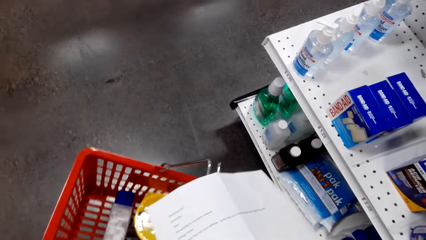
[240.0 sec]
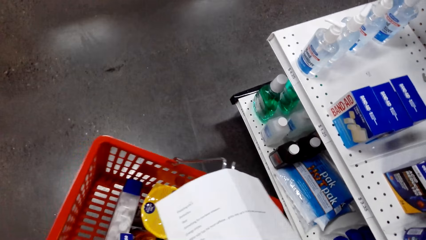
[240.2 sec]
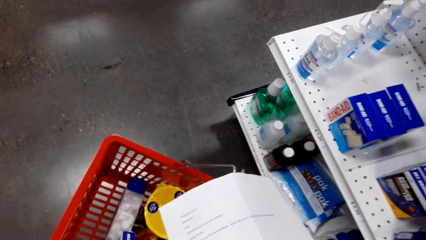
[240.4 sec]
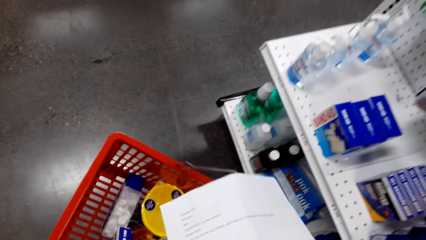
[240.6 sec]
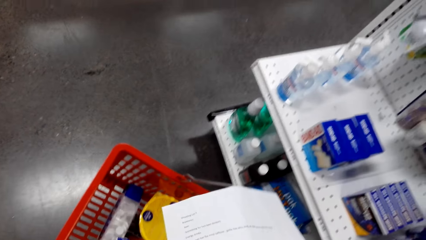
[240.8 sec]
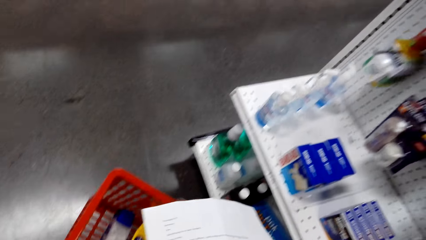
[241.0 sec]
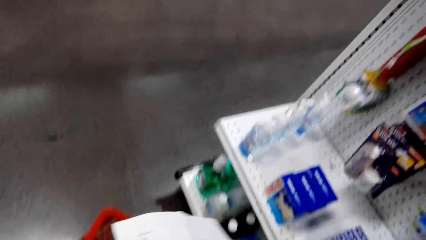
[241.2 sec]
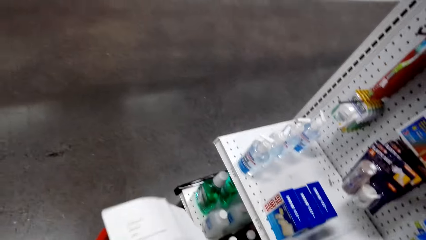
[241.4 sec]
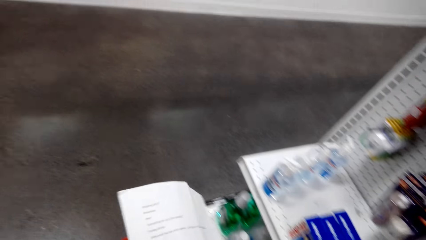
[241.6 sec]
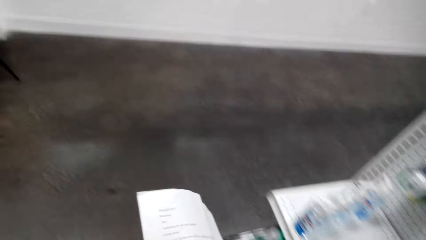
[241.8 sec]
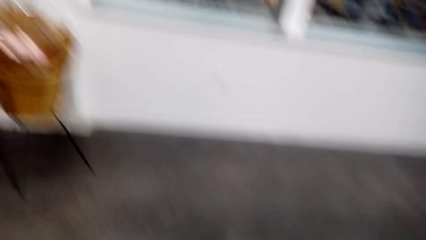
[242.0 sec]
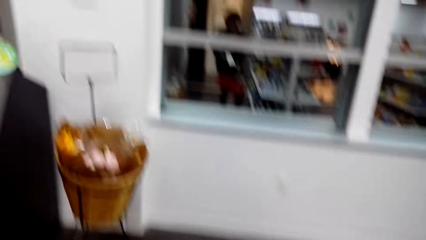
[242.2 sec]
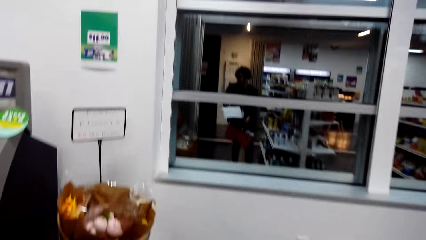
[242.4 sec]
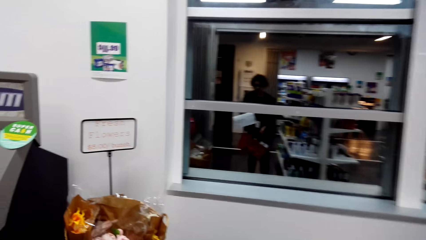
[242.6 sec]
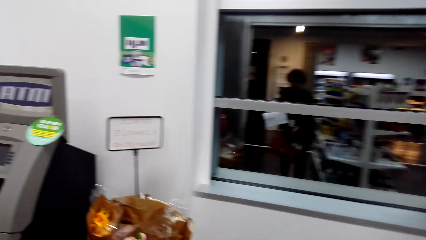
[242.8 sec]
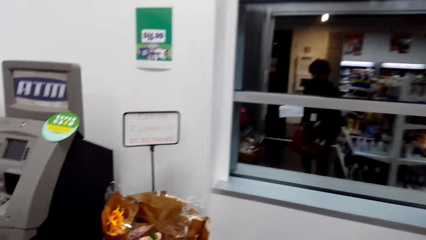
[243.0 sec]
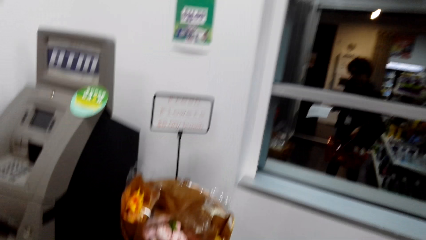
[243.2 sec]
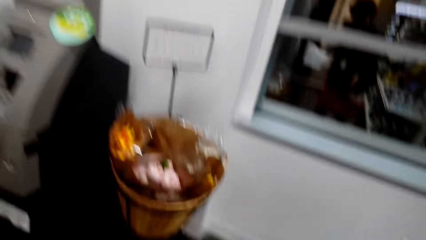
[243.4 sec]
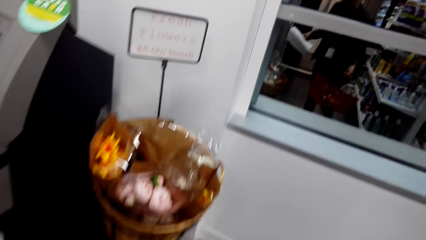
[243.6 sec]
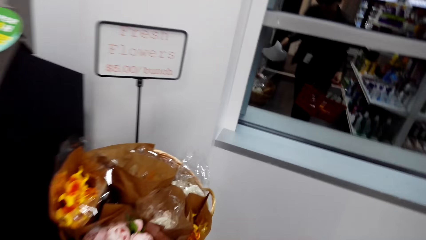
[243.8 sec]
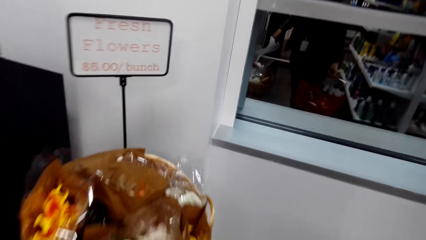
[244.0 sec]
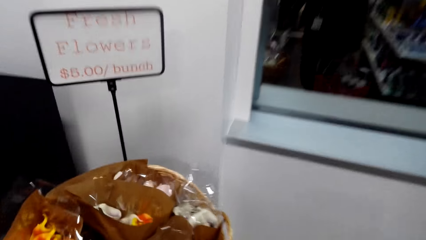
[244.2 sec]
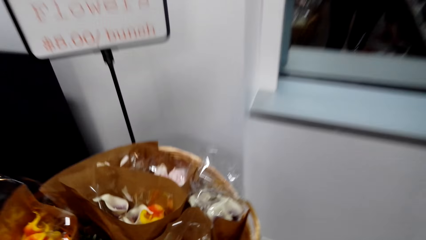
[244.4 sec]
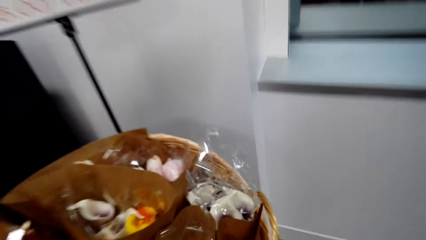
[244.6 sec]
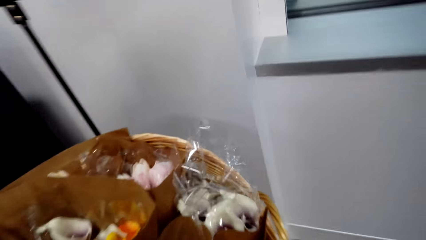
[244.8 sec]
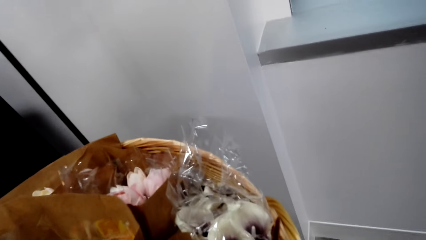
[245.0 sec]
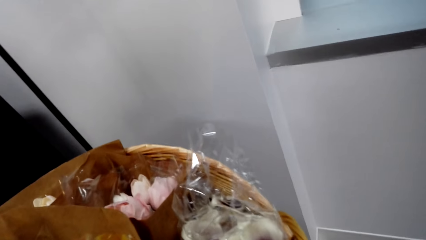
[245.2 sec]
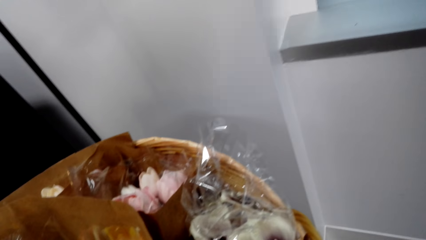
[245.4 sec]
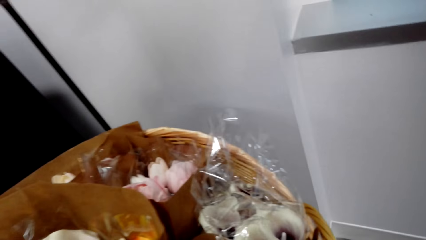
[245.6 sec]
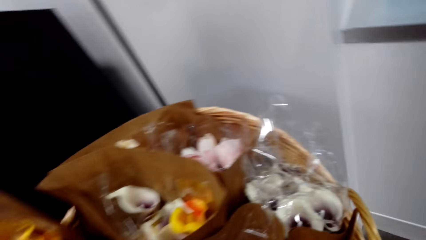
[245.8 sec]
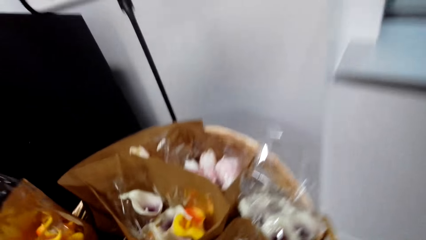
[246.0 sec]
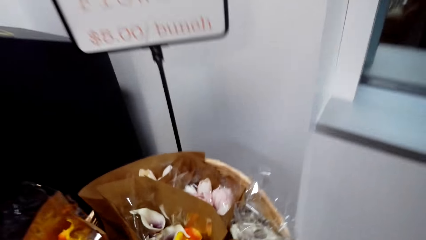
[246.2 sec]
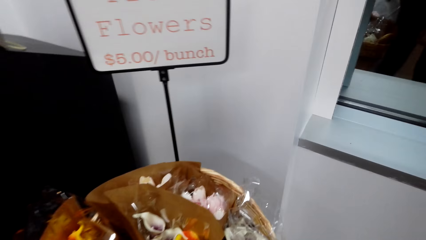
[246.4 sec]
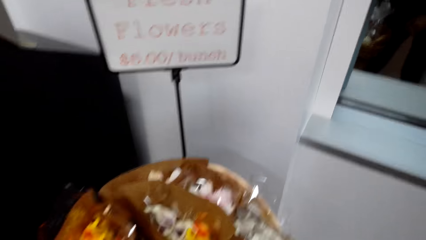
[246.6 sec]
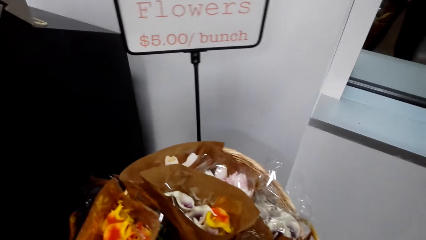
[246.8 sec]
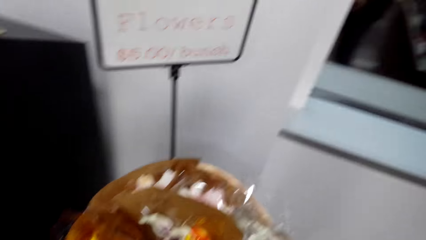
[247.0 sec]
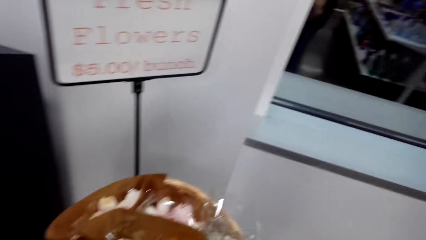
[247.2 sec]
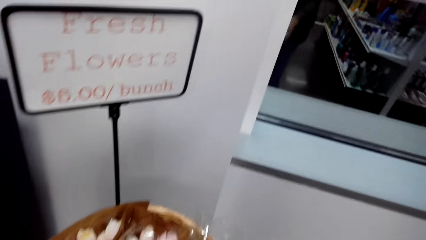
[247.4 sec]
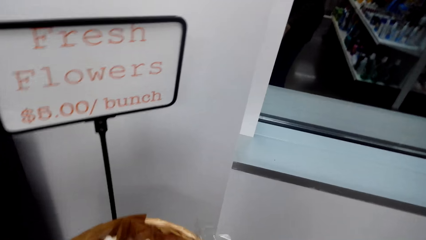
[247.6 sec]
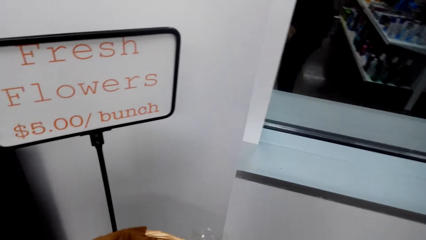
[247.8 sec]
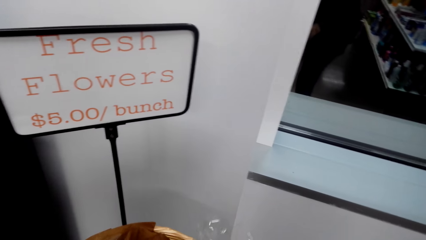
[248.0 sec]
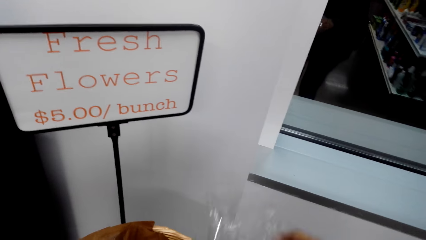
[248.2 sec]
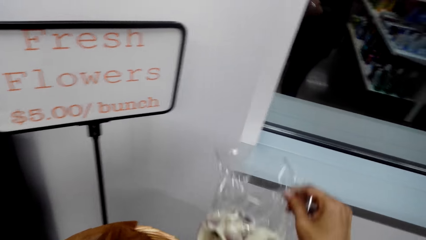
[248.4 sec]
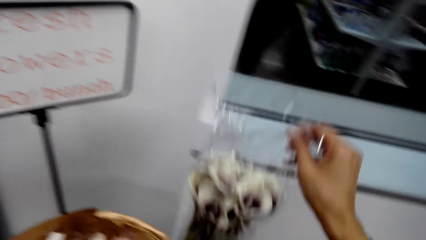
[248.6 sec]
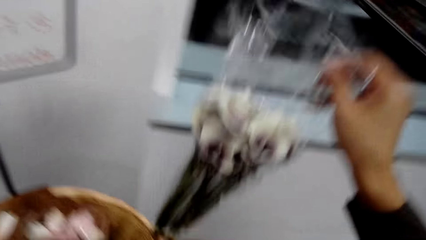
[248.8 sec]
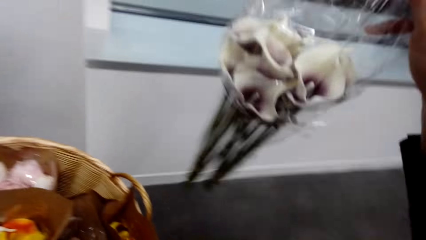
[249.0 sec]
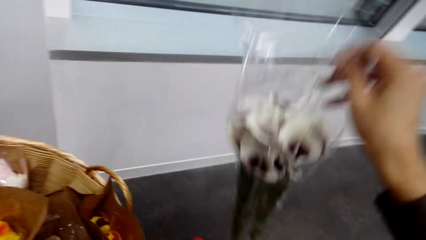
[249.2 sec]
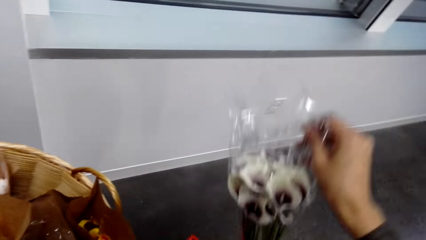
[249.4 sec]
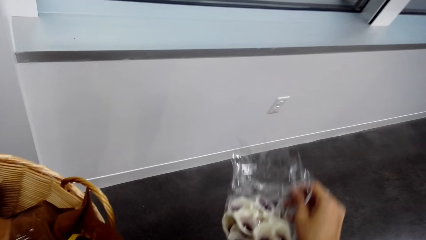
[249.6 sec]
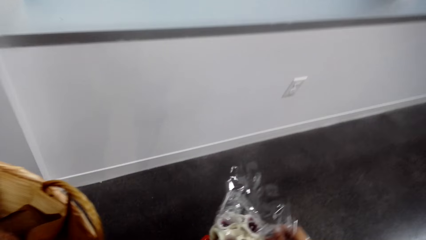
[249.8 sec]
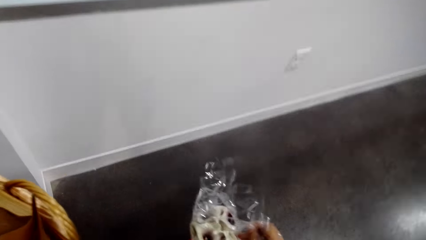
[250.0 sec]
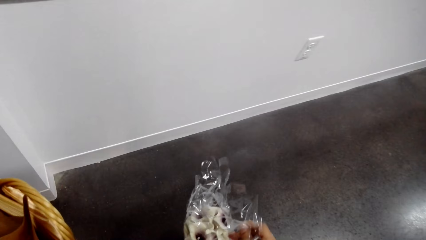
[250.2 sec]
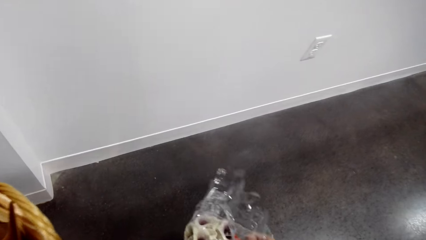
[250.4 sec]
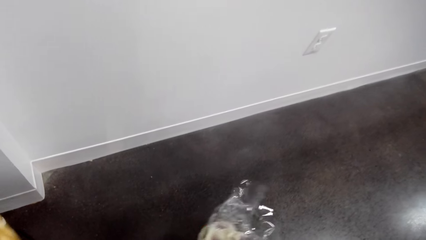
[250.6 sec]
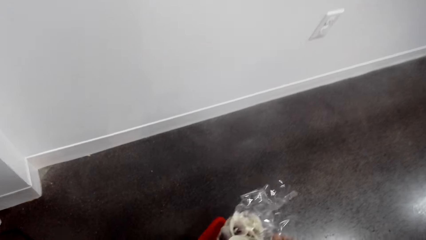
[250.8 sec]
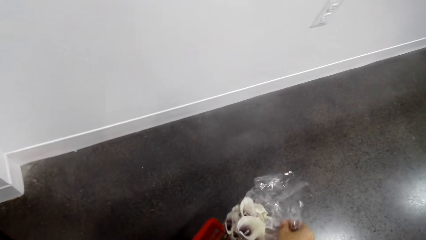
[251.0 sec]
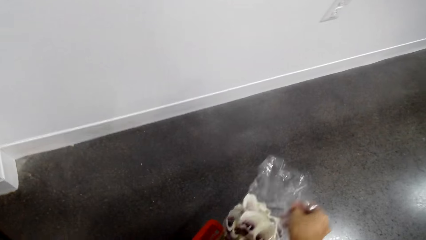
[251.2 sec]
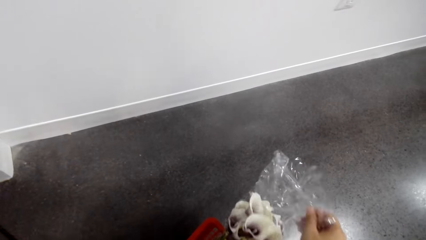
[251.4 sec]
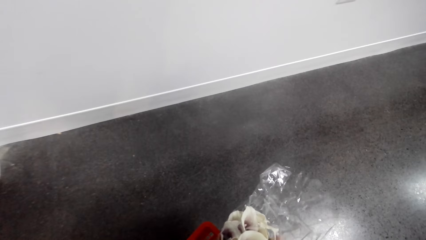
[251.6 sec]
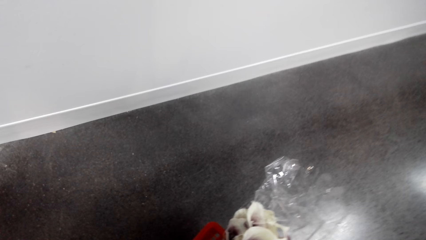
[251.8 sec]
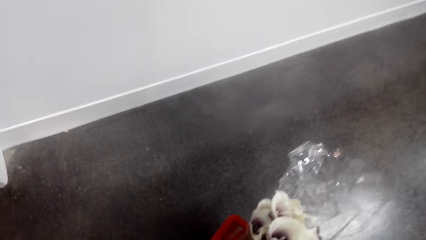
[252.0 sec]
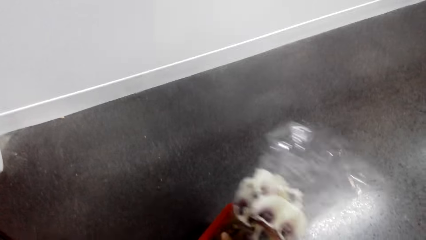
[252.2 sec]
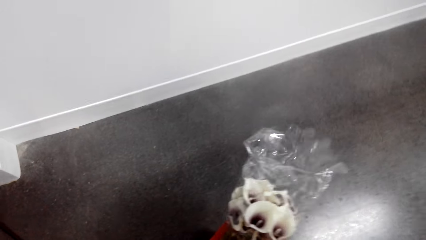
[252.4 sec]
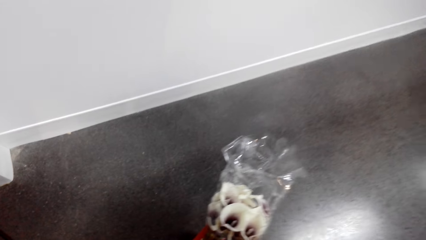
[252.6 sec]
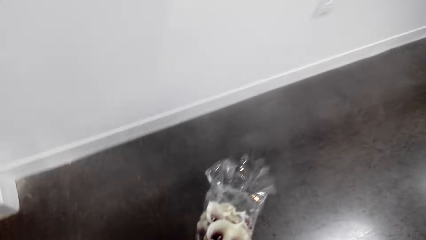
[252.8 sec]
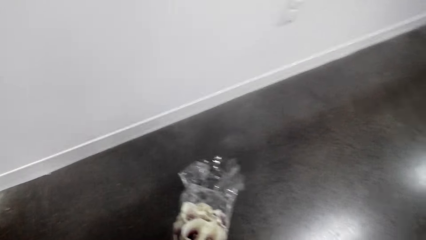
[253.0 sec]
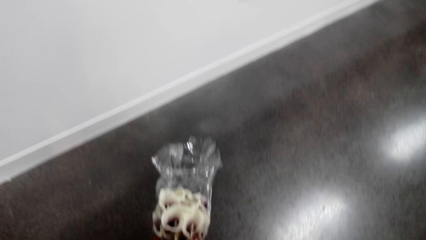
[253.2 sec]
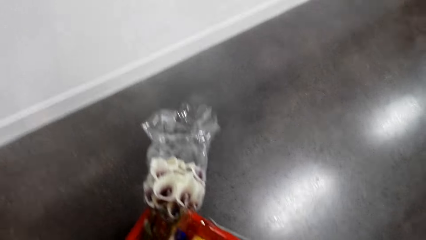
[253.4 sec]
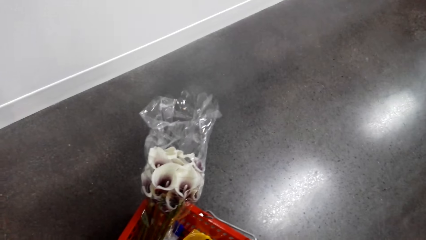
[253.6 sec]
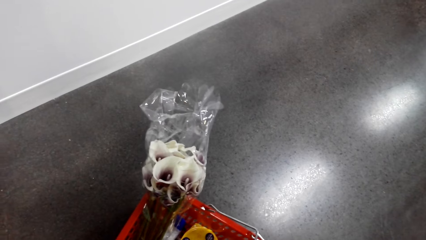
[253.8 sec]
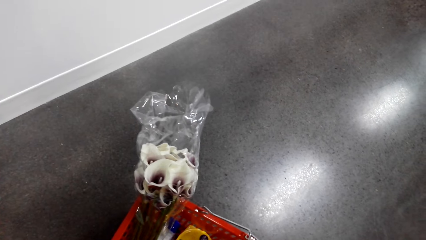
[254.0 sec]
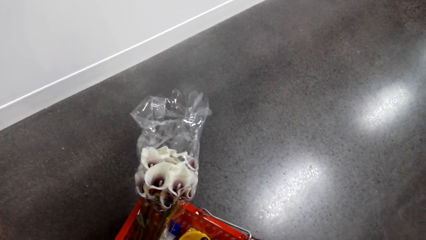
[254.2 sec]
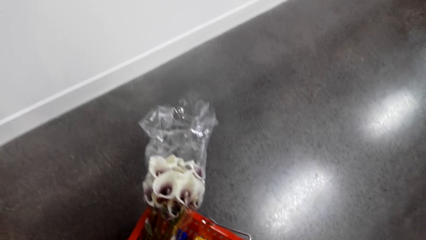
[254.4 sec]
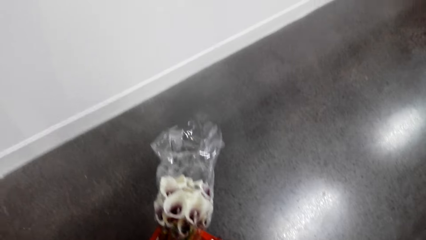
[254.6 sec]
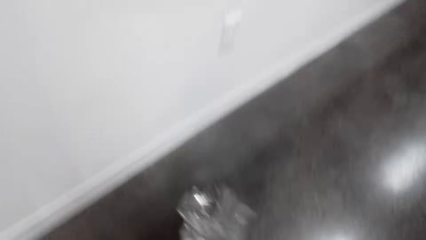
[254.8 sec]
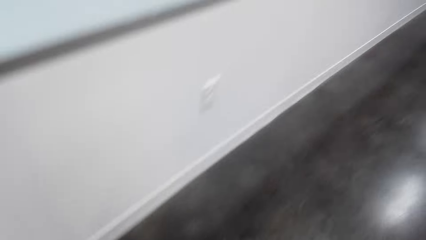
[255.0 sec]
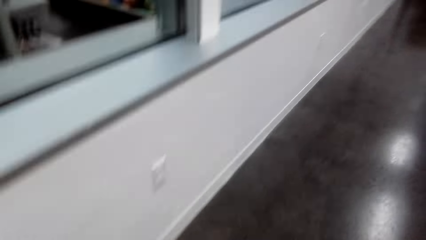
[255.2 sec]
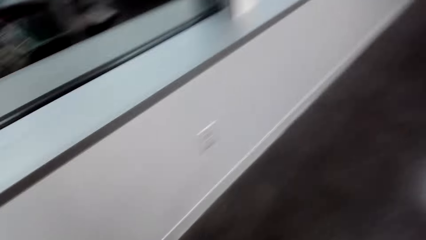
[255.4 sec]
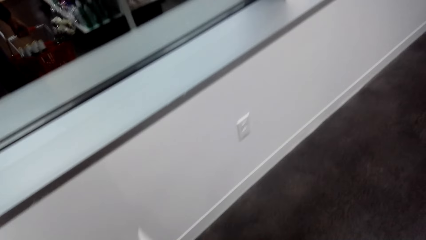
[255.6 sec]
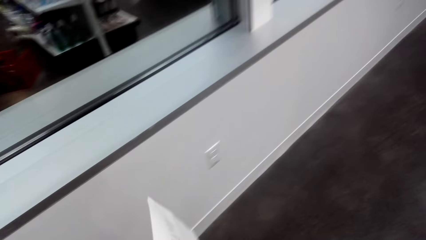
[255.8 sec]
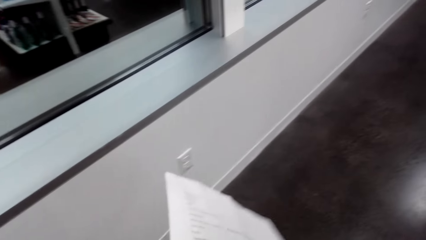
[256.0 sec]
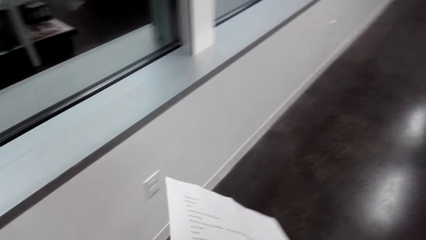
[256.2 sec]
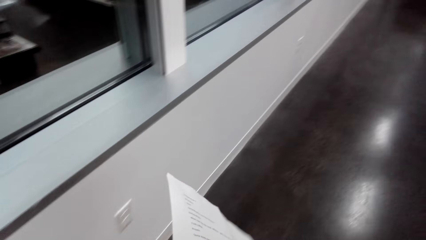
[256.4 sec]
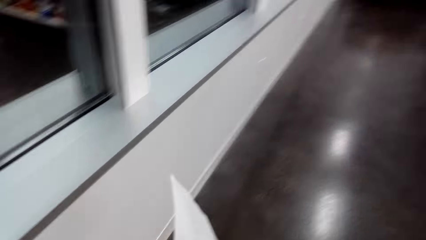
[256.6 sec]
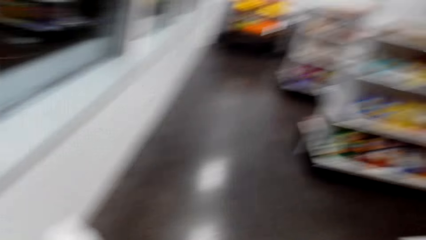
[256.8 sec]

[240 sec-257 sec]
The camera wearer looks at the shopping list. They walk in the supermarket. They look at the flowers. They pick up a bunch of flowers. They place the bunch of flowers in the shopping basket.
